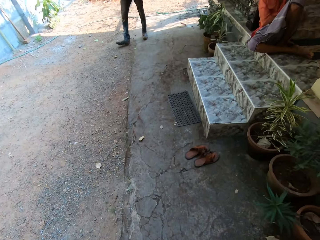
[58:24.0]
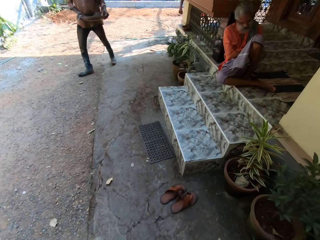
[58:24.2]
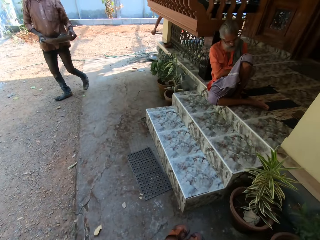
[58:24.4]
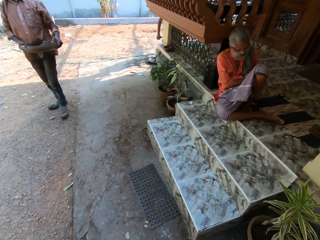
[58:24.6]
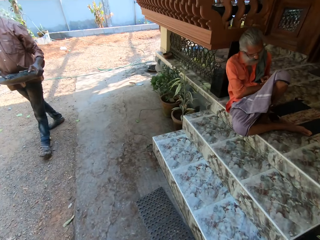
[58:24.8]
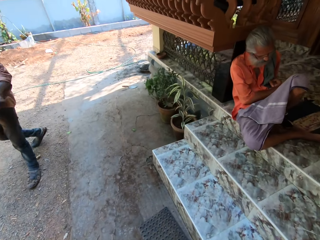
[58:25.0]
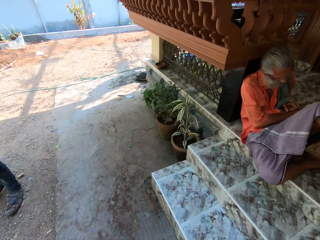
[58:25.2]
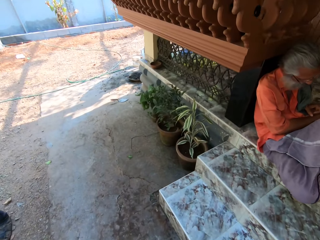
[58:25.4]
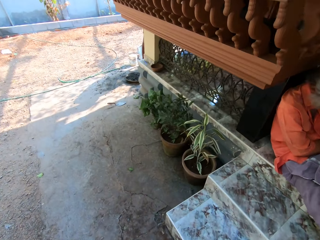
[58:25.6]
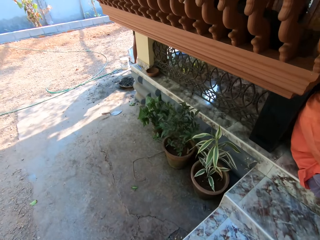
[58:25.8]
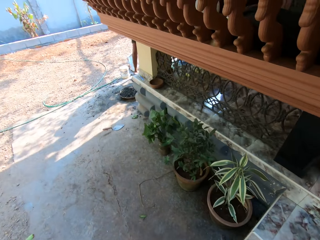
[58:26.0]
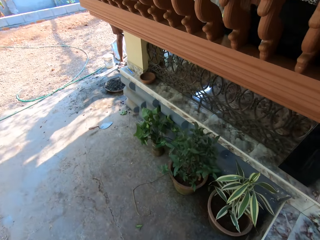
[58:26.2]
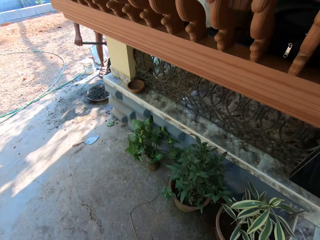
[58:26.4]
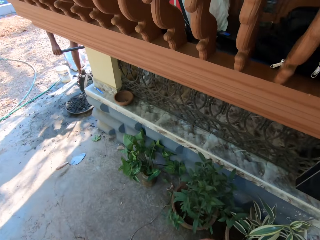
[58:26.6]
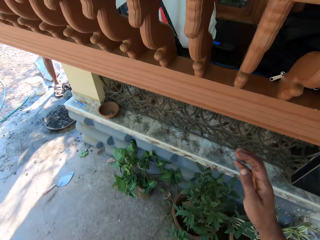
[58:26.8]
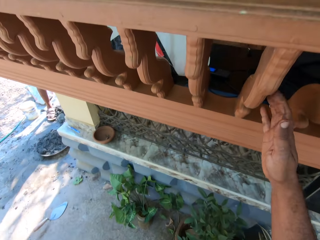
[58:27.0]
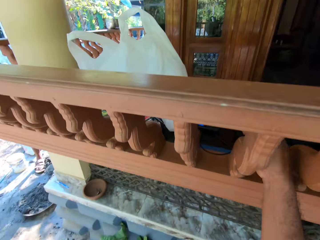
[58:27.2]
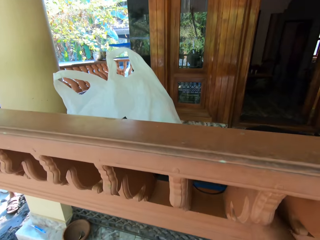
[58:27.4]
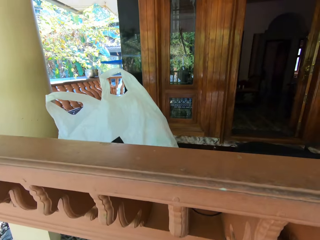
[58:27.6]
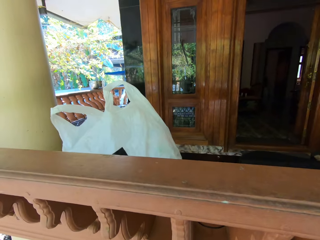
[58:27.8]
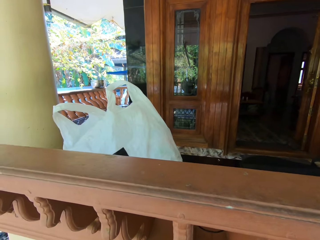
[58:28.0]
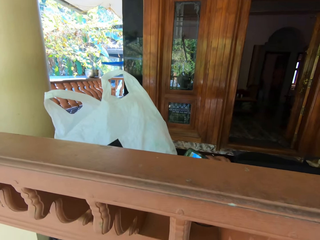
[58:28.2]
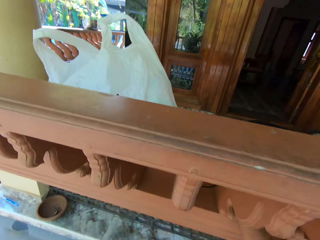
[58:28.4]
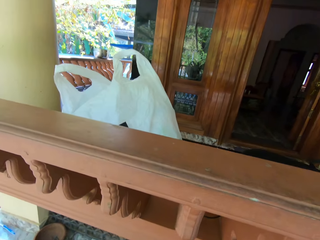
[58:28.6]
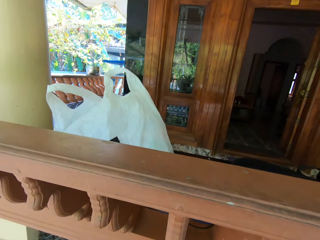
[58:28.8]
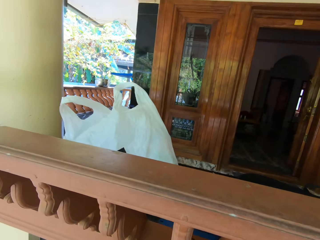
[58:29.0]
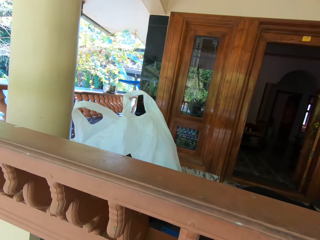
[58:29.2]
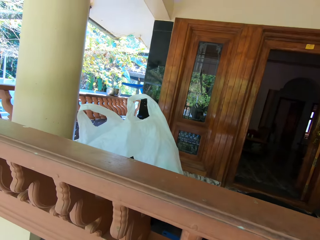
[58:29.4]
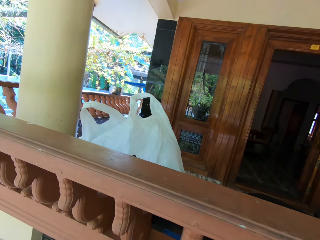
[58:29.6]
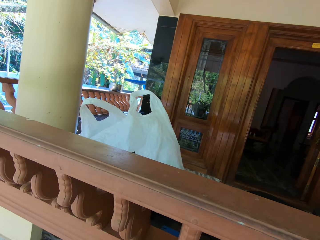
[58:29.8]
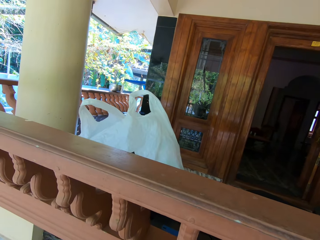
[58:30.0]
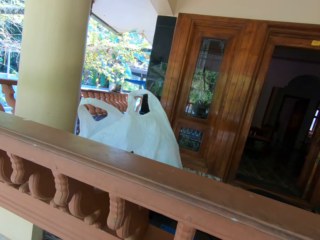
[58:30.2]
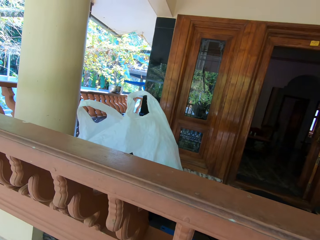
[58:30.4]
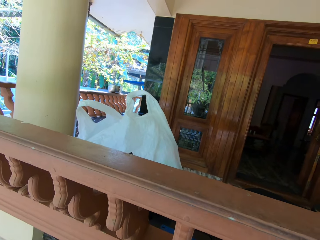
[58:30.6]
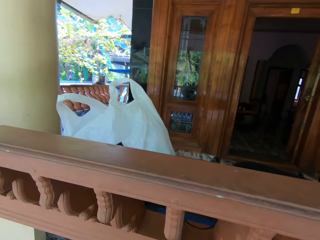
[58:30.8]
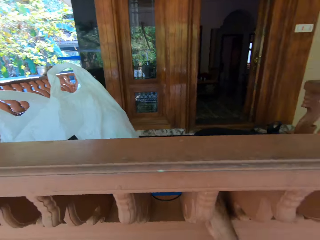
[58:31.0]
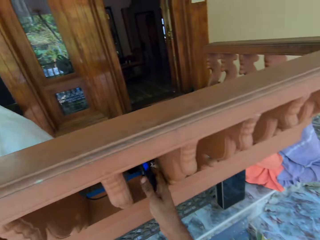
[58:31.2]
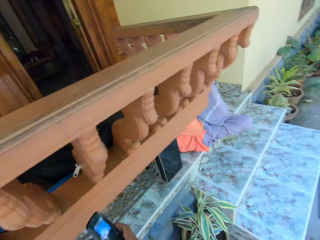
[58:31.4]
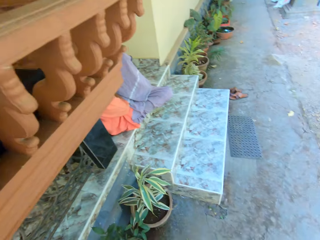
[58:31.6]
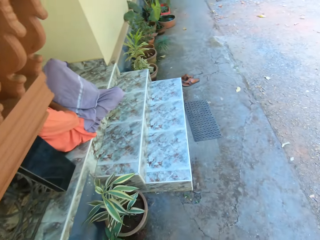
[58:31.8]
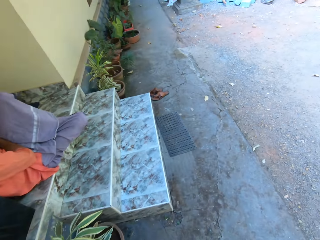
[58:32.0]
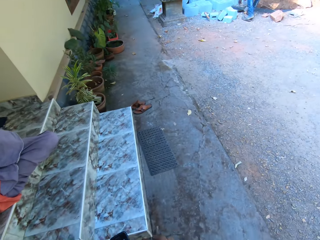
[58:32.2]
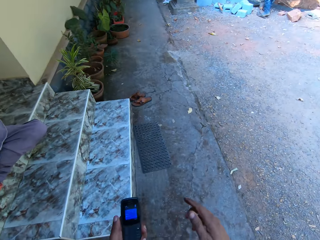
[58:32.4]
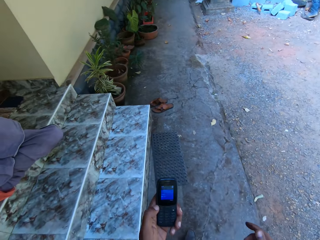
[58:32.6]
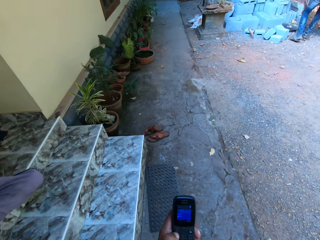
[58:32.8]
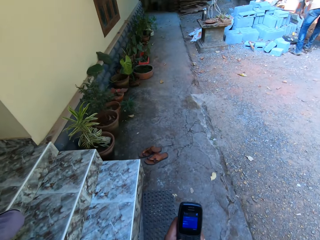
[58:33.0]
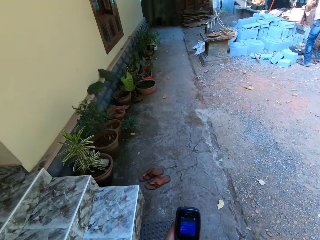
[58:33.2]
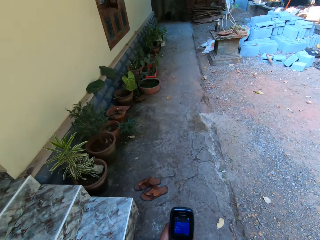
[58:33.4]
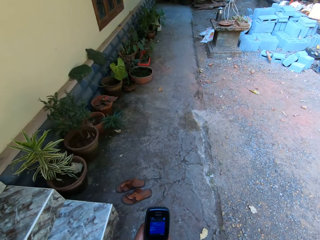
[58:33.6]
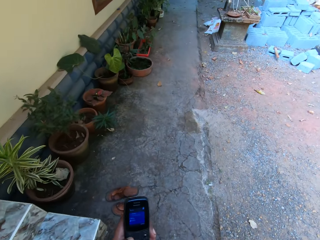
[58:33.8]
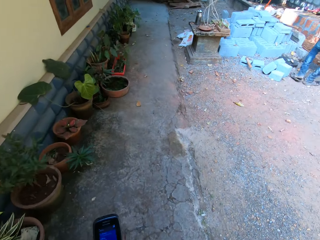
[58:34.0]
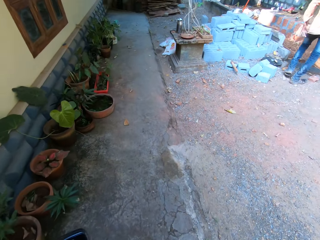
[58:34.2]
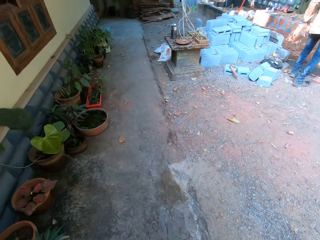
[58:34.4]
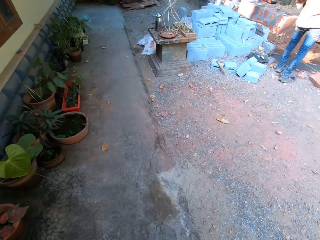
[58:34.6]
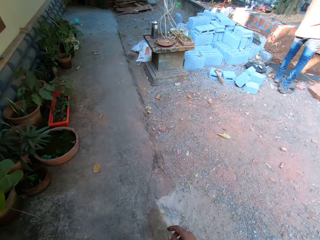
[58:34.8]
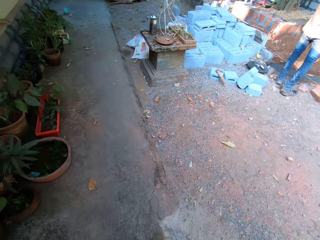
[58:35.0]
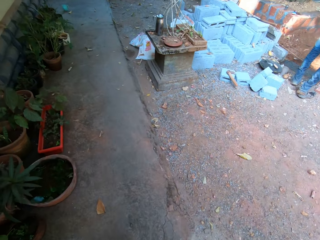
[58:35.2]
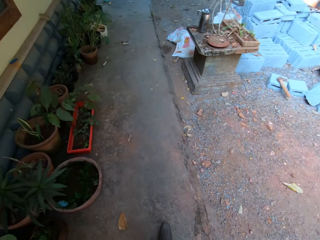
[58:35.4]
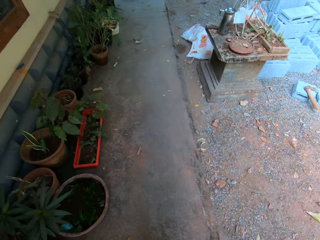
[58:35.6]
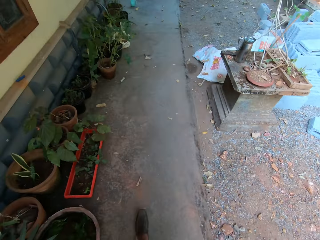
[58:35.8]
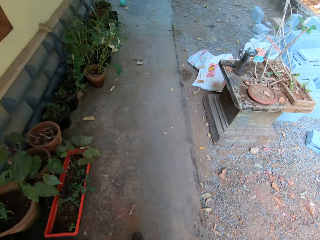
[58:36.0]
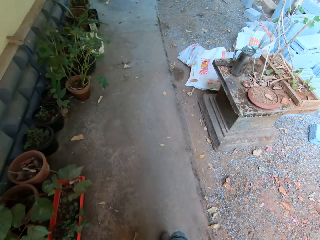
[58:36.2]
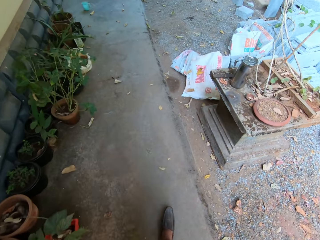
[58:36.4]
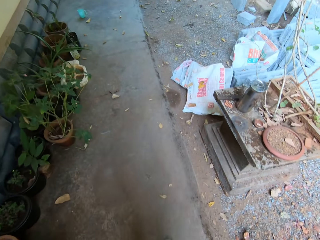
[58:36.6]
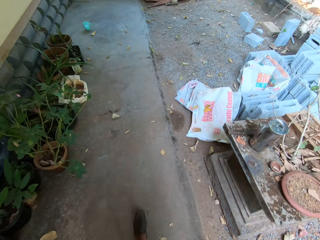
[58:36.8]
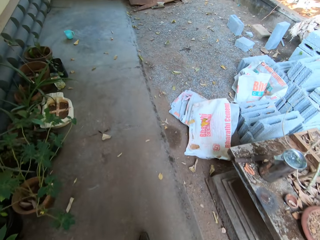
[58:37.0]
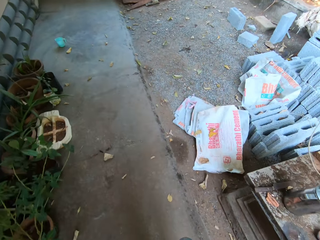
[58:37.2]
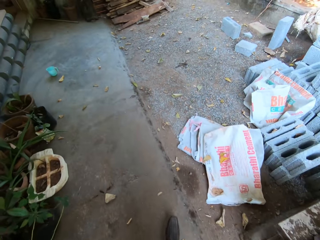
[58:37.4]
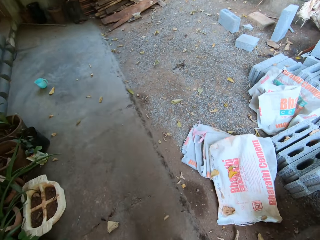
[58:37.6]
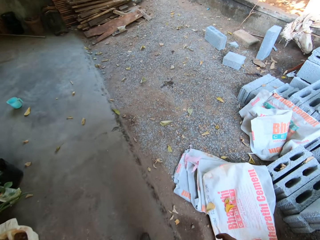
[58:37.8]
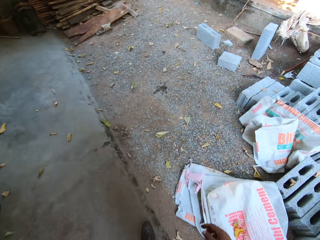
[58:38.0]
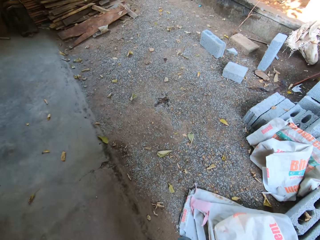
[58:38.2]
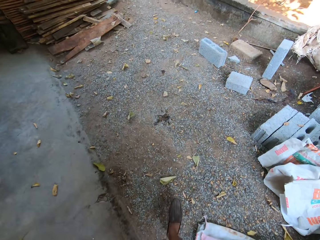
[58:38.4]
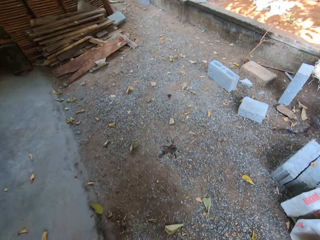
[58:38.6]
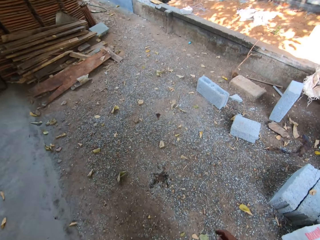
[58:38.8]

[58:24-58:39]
The camera wearer picks up a phone. They hold the phone in their left hand. They receive the phone call. They walk around. They converse with a man over the phone.

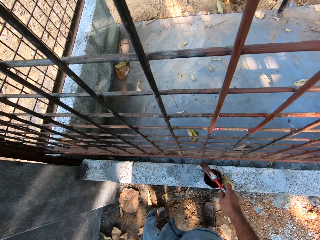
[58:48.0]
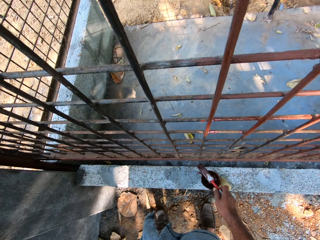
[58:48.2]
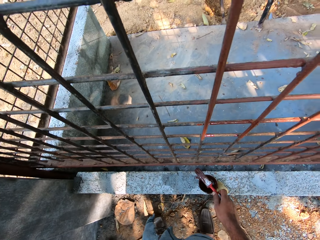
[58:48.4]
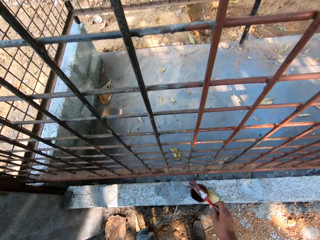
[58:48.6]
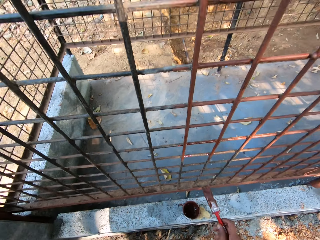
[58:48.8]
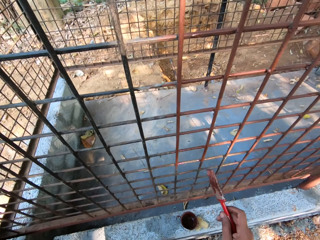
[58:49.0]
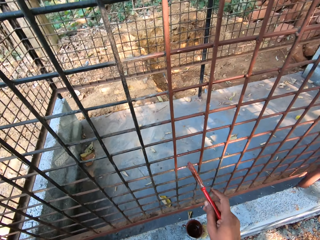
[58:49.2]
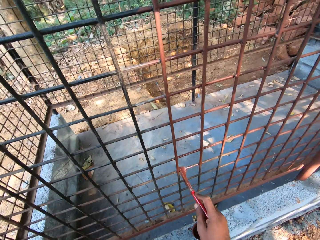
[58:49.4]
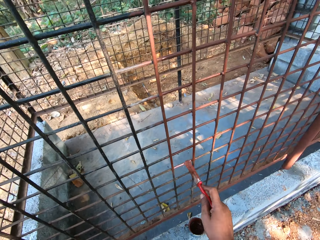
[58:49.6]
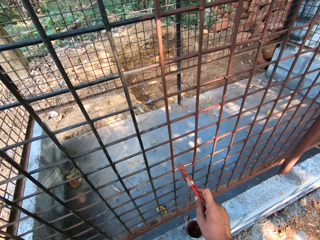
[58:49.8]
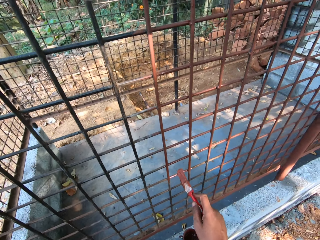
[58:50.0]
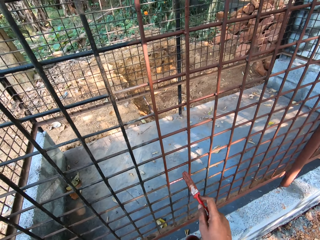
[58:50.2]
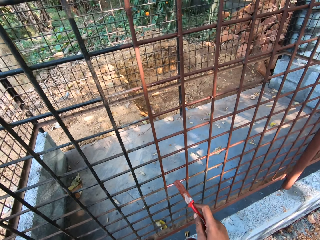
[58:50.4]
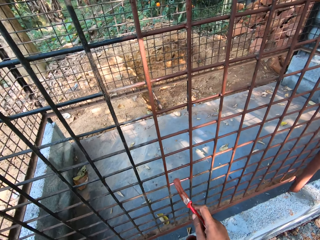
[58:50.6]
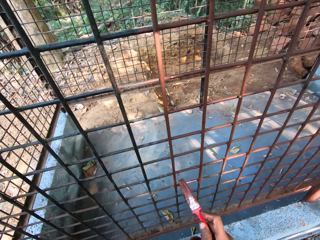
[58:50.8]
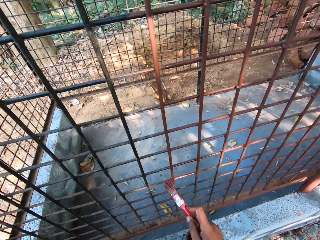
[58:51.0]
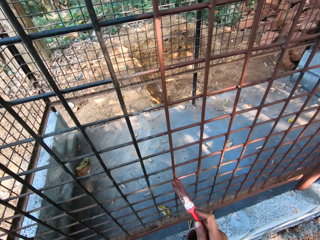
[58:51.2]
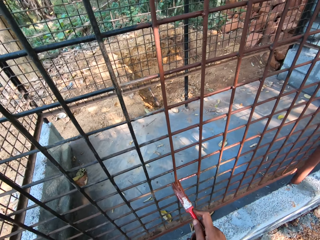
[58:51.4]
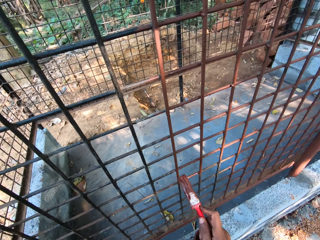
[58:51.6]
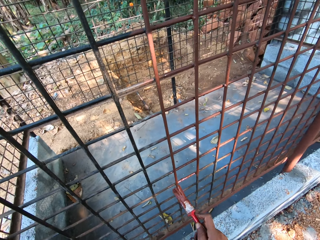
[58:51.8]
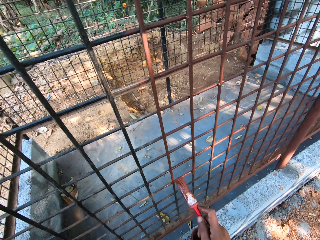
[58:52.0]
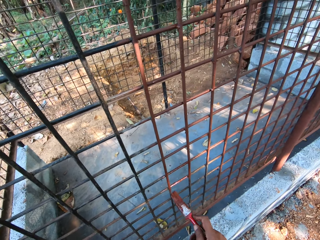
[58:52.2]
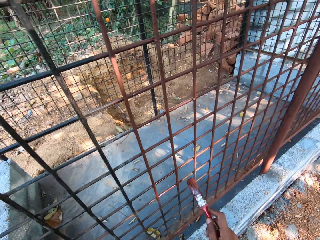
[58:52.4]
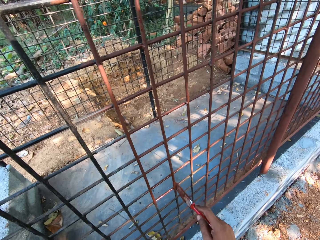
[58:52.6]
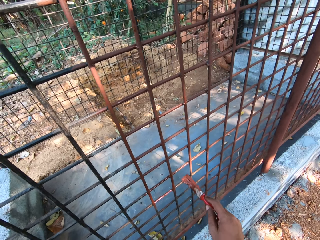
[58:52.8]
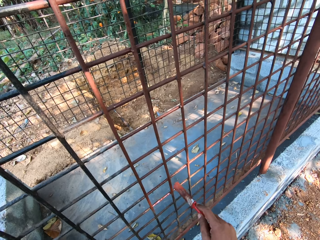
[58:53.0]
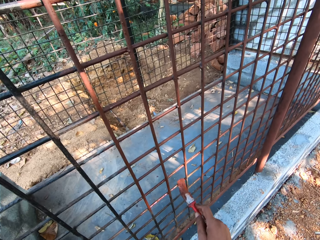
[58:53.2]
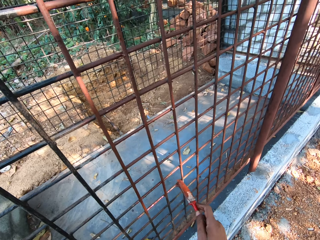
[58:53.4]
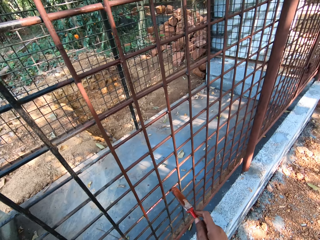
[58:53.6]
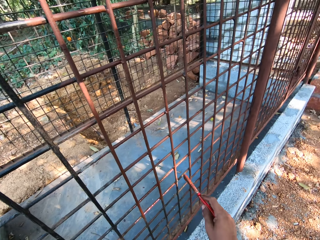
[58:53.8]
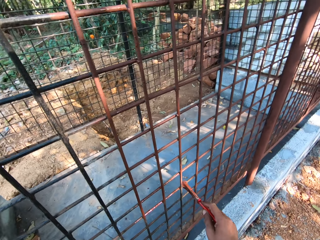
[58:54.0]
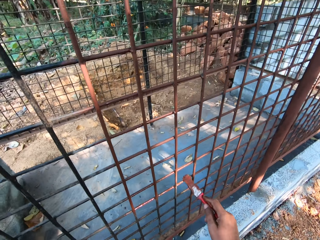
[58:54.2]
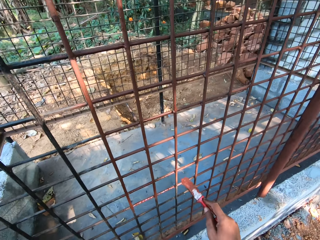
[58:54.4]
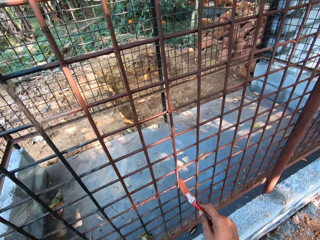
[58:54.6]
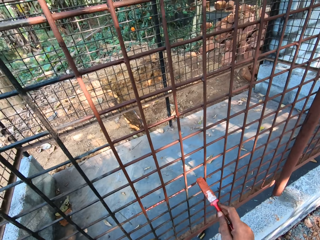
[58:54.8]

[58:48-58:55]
The camera wearer picks up a paintbrush from a paint can with his right hand. He paints the cage with the paintbrush in his right hand.
